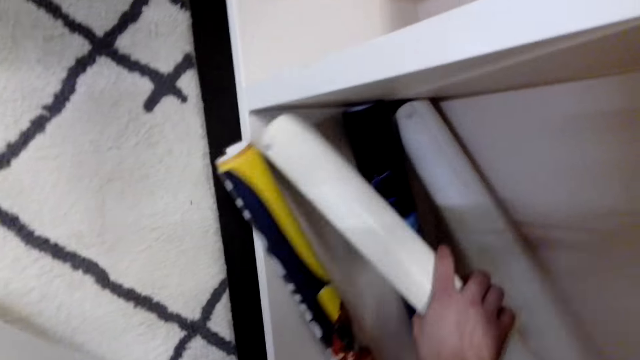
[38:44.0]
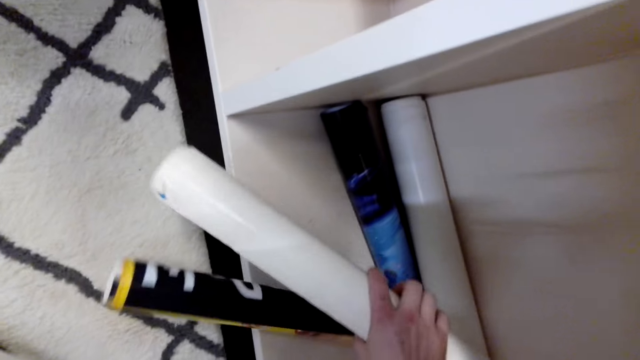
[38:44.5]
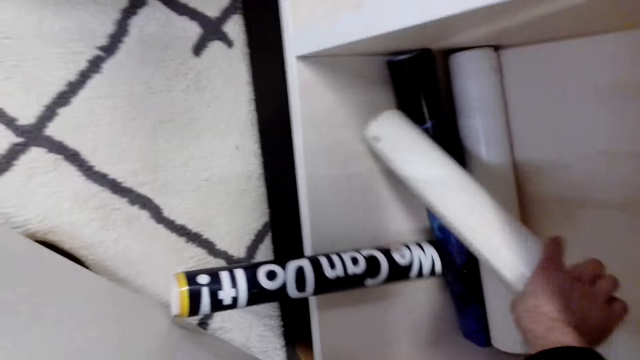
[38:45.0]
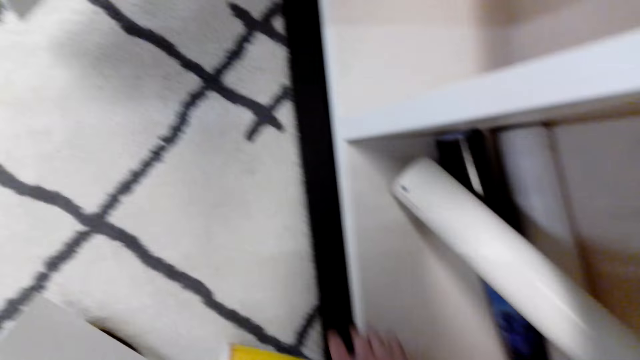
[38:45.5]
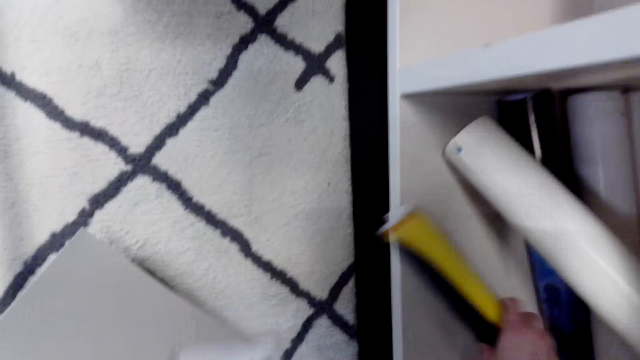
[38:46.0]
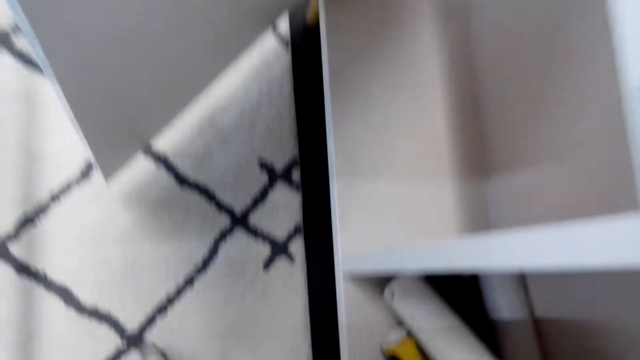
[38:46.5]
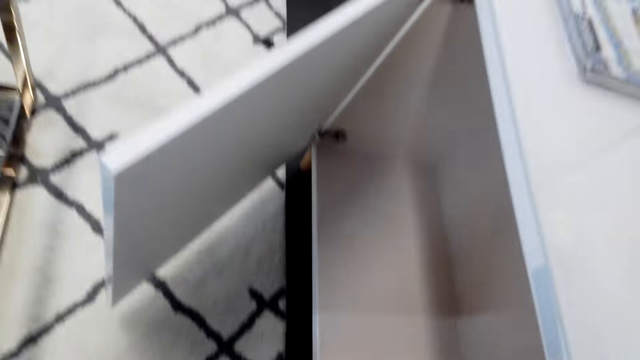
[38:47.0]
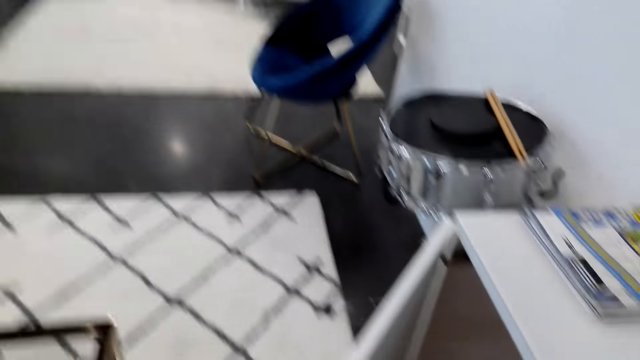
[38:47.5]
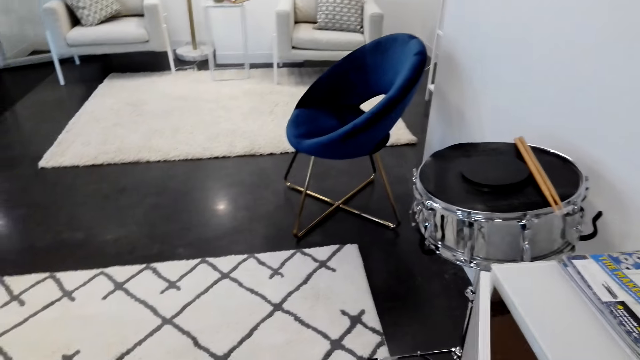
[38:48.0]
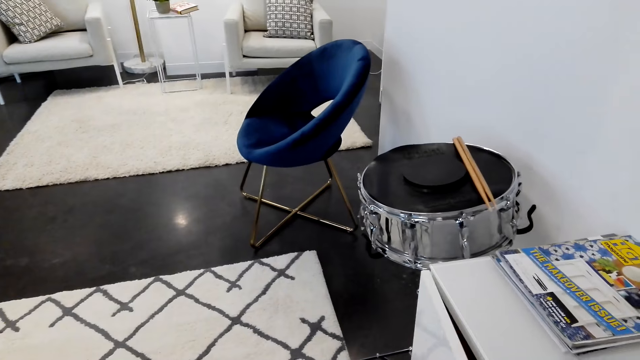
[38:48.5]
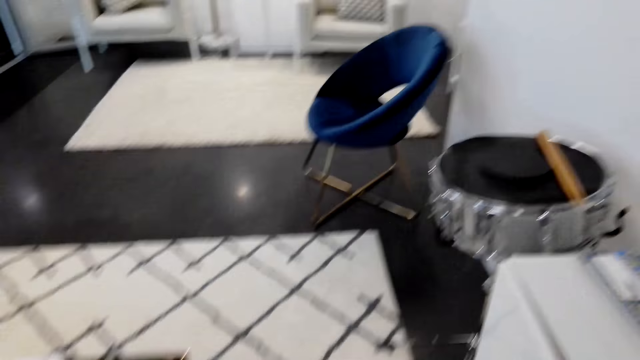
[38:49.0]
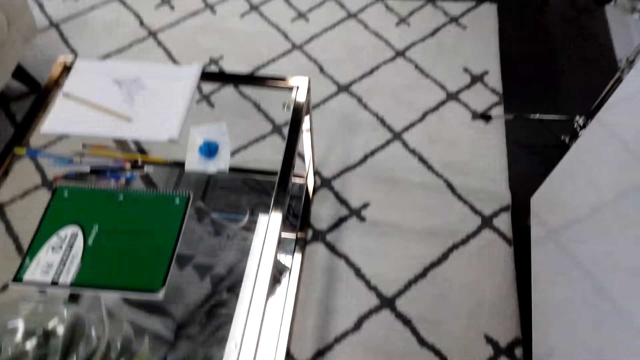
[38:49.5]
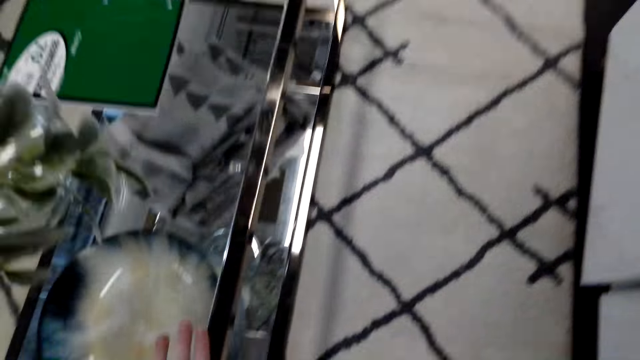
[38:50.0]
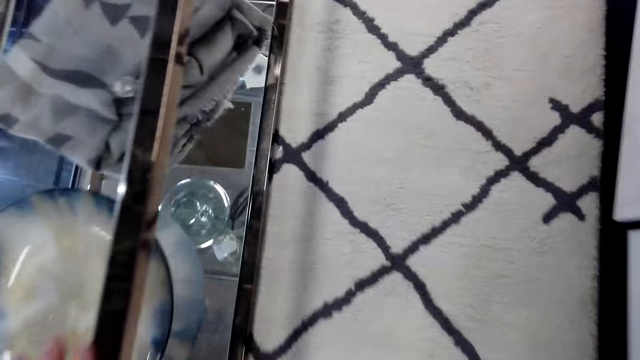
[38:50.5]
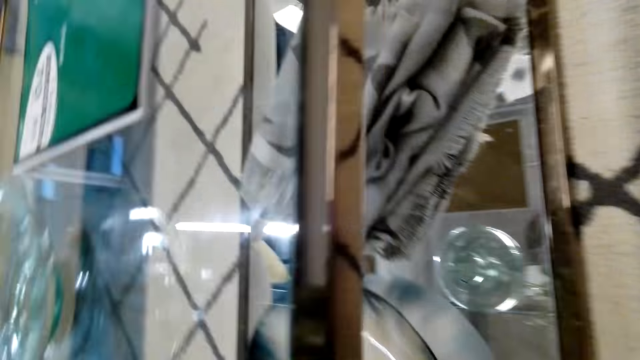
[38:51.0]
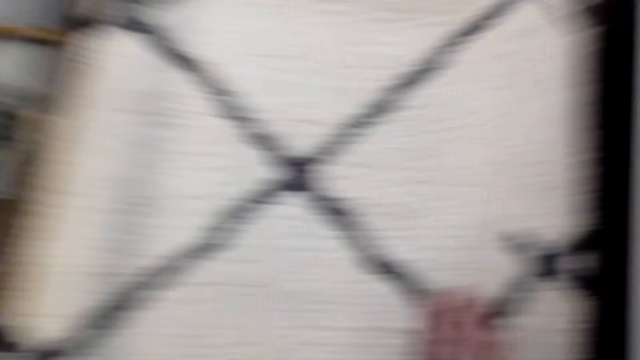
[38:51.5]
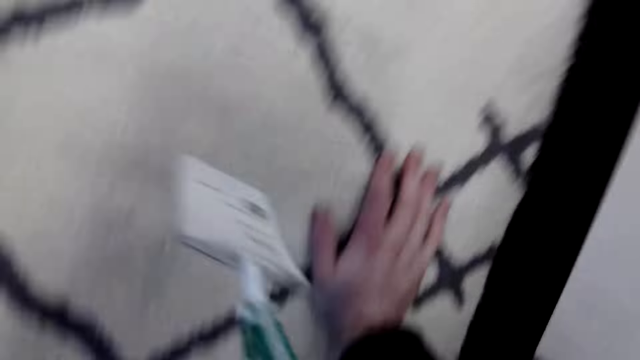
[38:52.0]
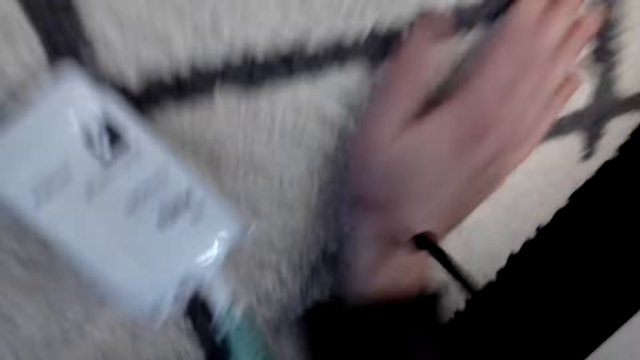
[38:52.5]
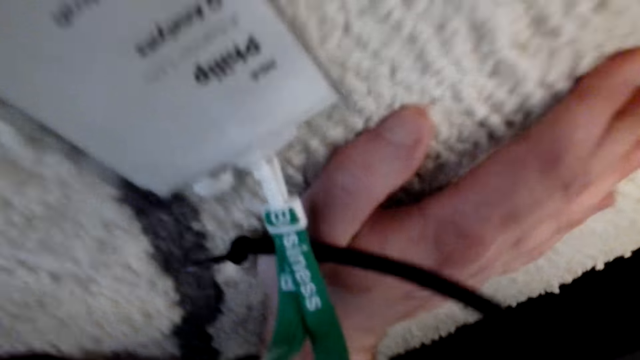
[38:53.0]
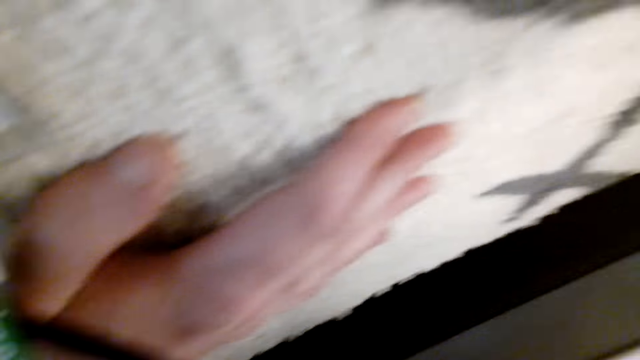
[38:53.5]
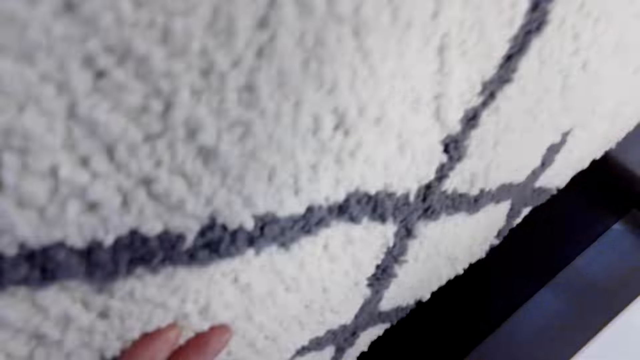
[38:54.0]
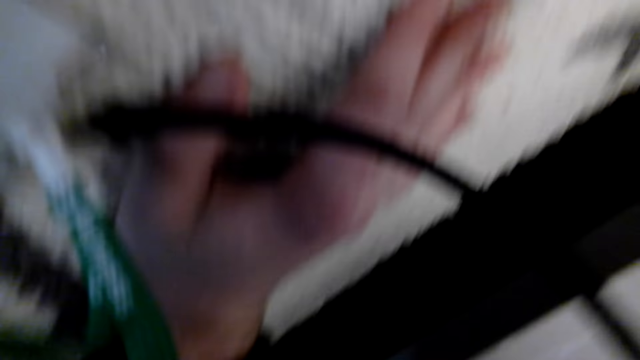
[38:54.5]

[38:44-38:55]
The camera wearer picks up the printed pictures from the cabinet. They bend down.

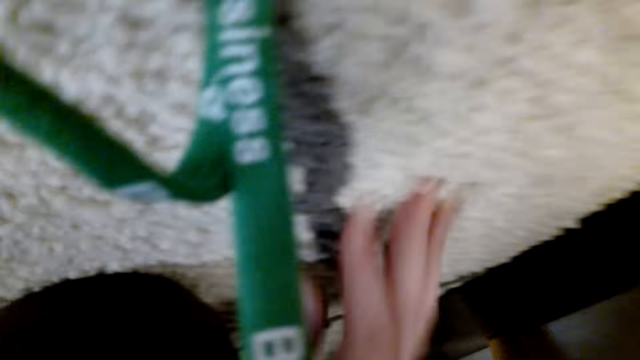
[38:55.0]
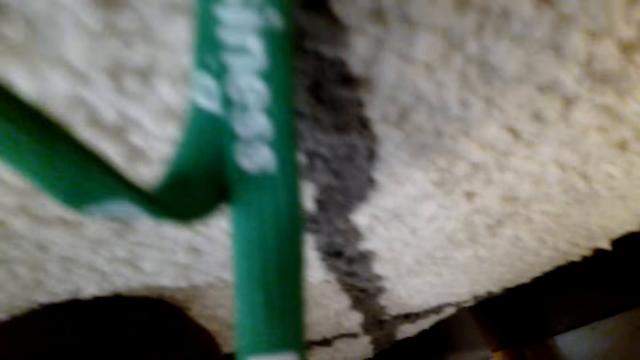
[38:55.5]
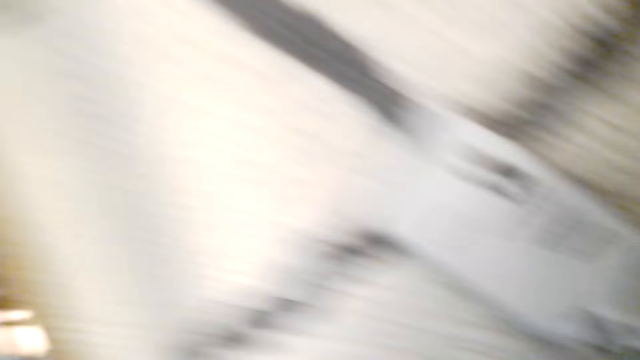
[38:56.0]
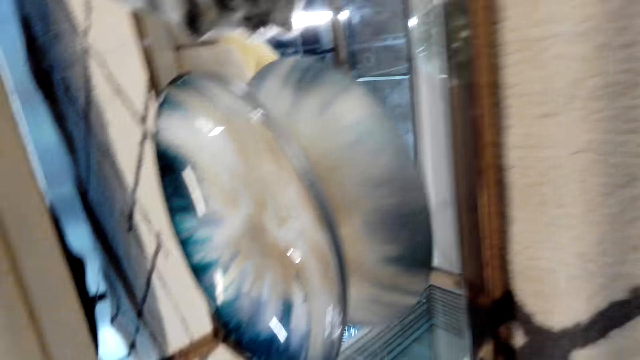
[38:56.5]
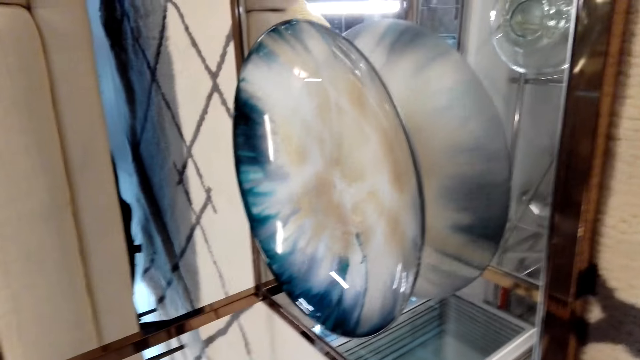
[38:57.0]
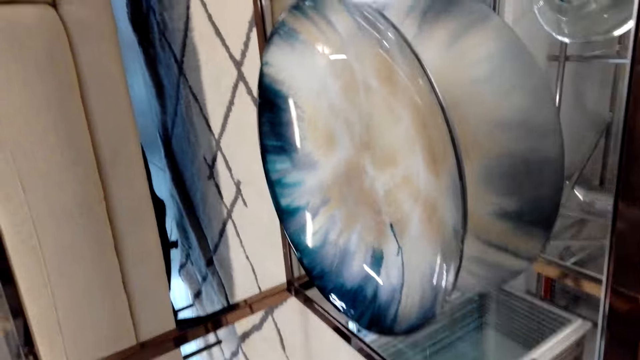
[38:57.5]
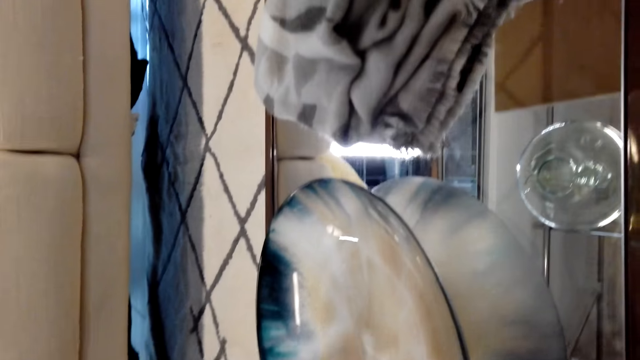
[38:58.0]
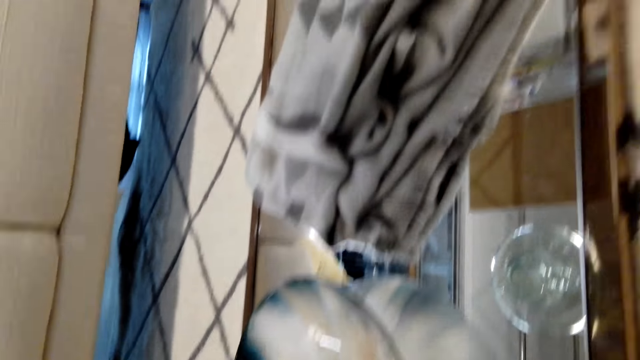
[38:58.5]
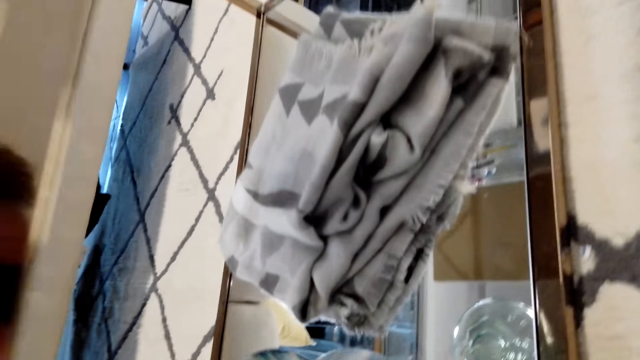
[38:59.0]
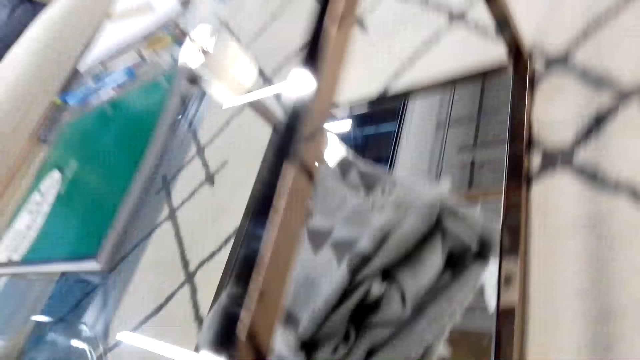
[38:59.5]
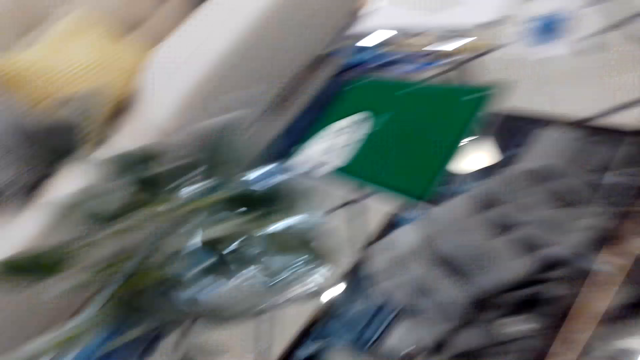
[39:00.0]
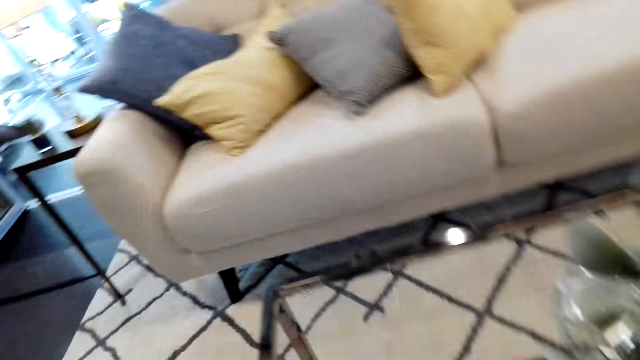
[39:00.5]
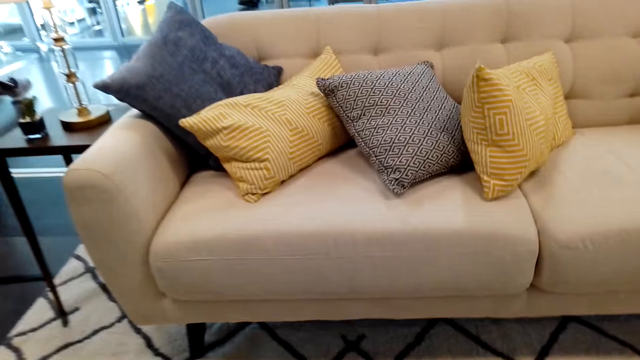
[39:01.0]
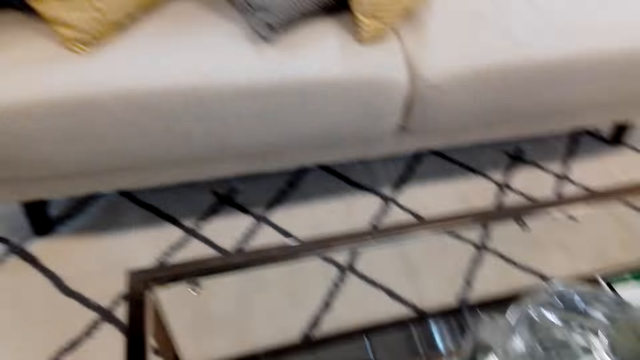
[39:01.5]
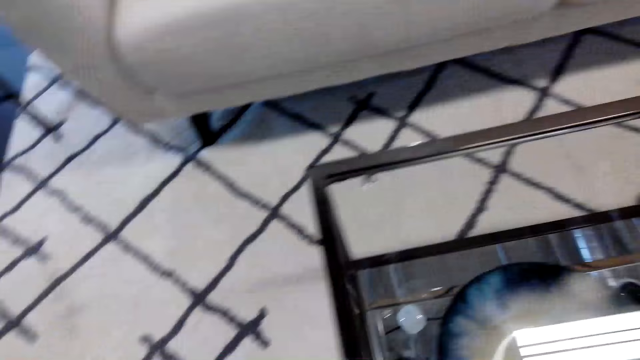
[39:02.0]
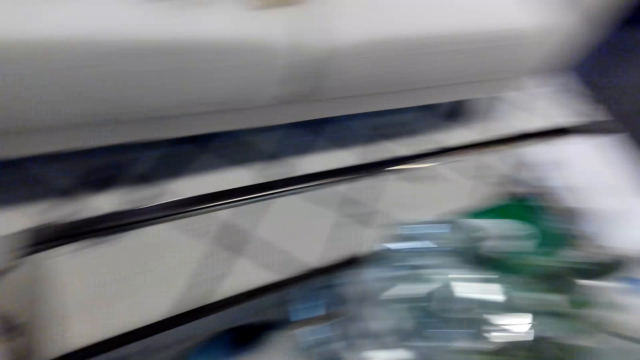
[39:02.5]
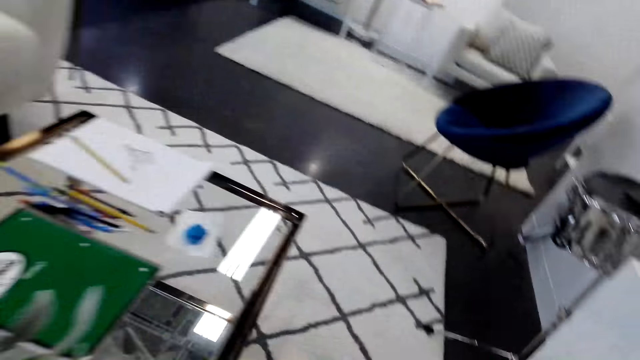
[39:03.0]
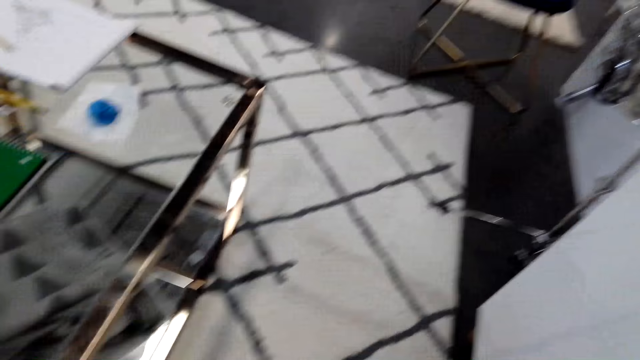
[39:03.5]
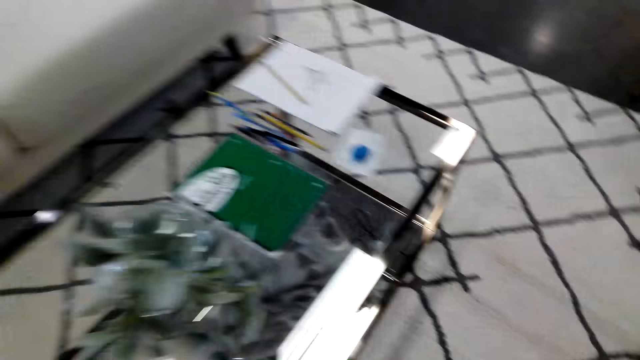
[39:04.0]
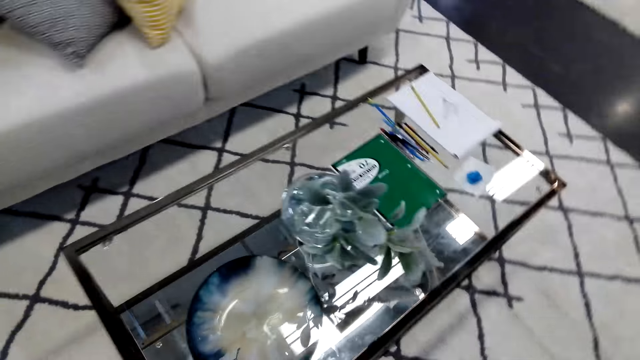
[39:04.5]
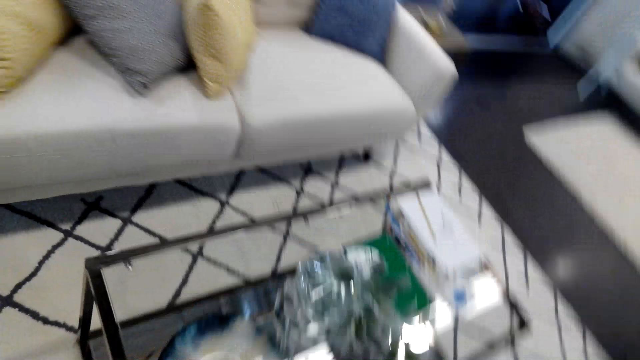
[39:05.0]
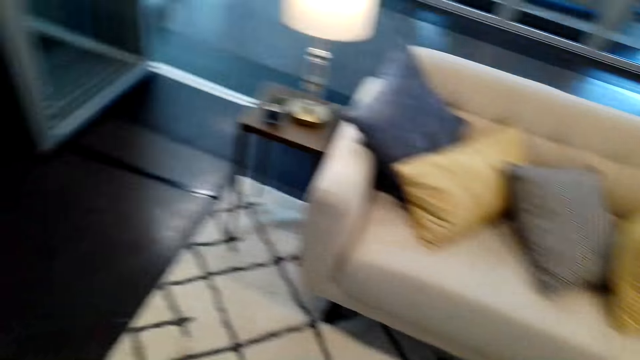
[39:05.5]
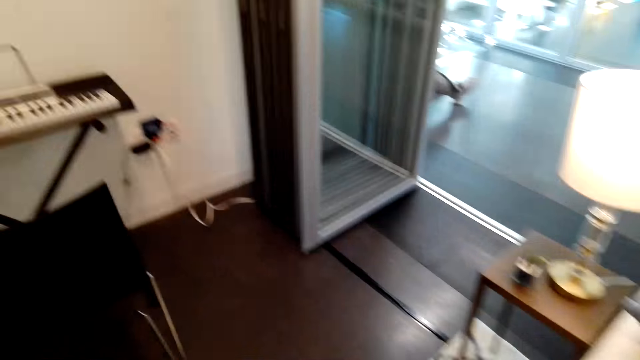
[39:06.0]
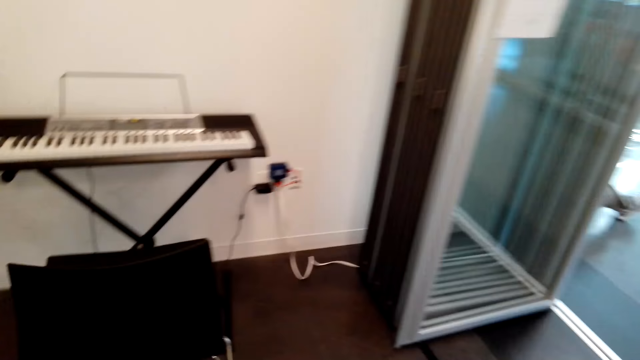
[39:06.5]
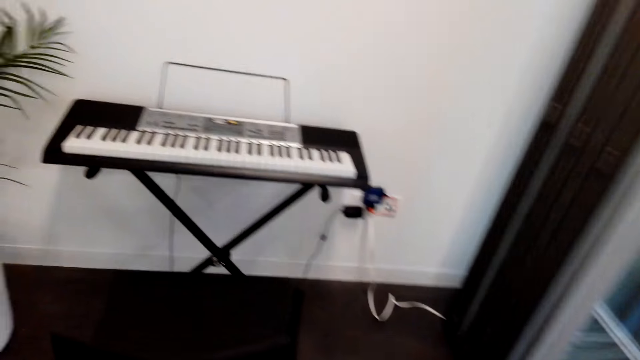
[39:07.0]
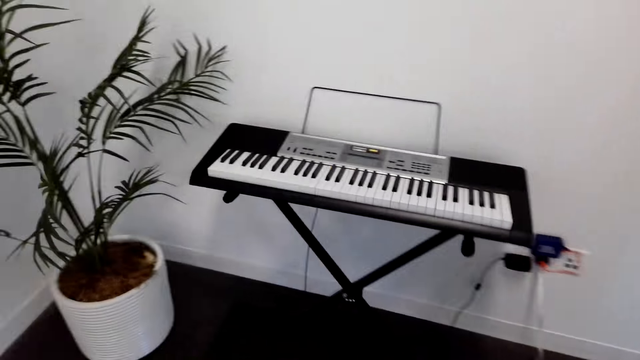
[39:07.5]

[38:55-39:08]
The camera wearer searches something. They stand up. They walk around the house.
